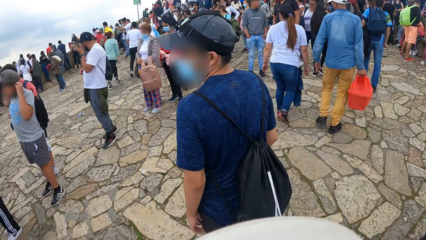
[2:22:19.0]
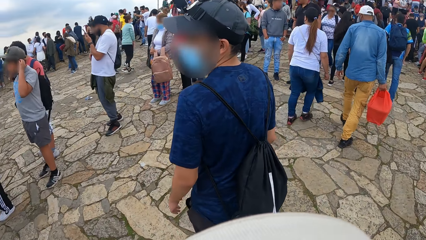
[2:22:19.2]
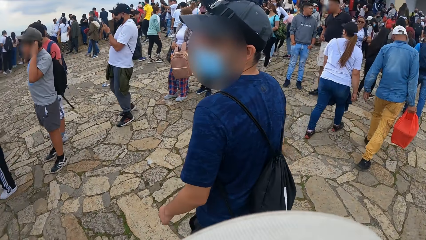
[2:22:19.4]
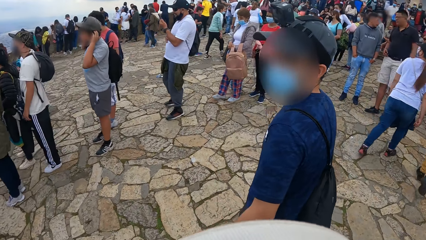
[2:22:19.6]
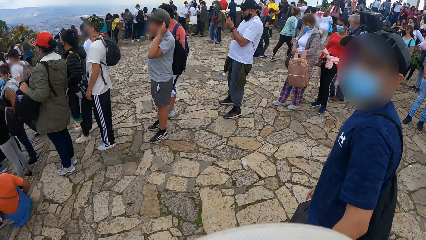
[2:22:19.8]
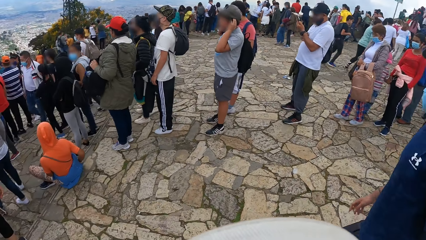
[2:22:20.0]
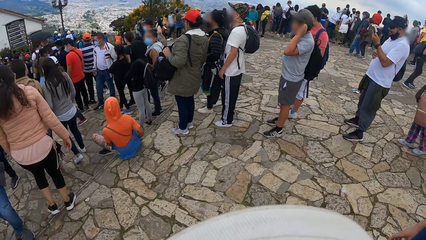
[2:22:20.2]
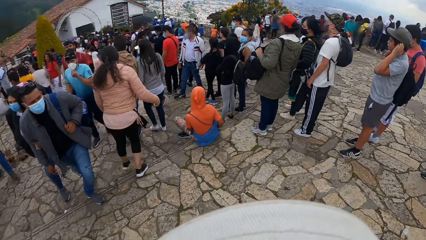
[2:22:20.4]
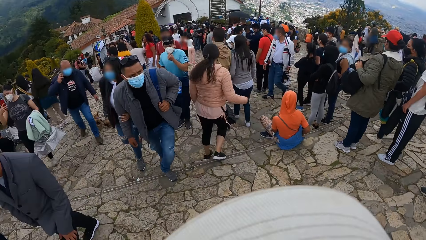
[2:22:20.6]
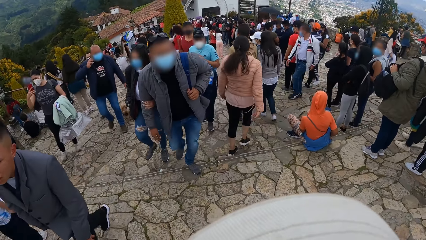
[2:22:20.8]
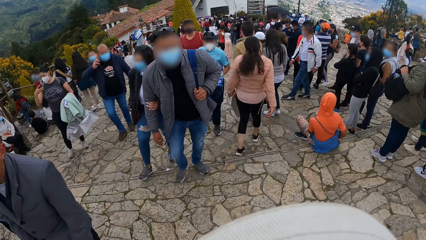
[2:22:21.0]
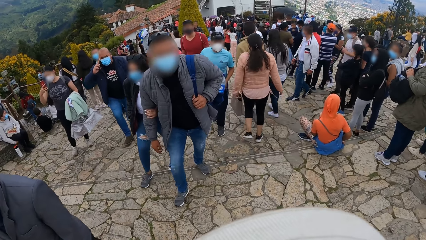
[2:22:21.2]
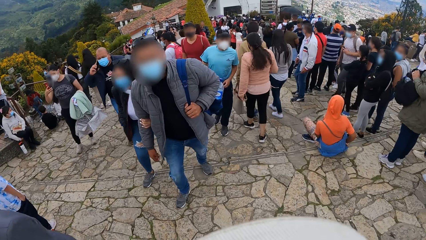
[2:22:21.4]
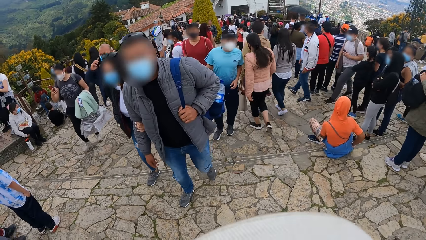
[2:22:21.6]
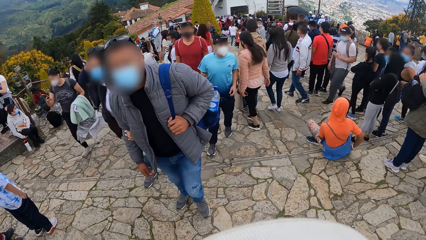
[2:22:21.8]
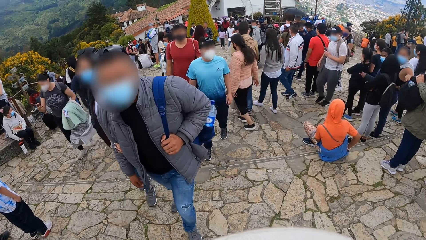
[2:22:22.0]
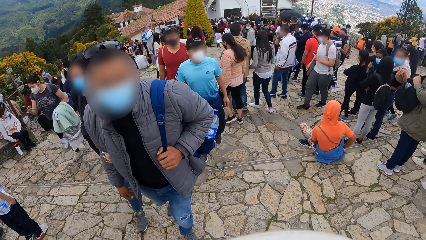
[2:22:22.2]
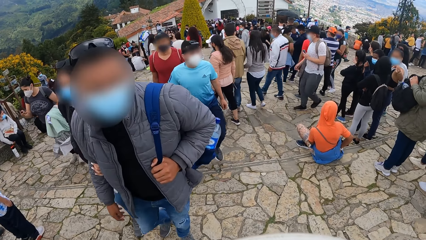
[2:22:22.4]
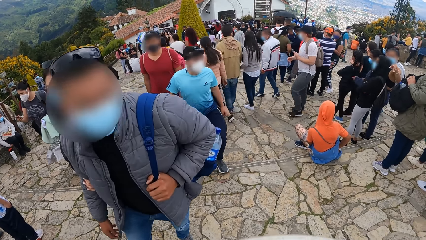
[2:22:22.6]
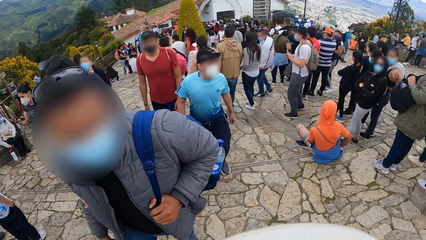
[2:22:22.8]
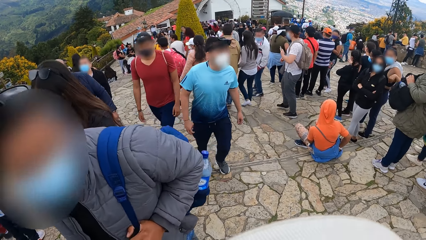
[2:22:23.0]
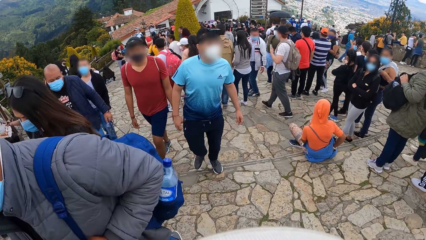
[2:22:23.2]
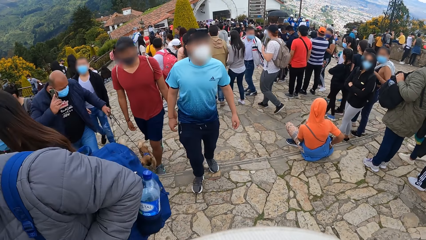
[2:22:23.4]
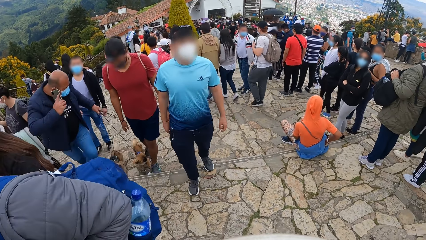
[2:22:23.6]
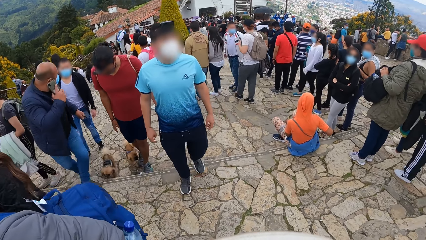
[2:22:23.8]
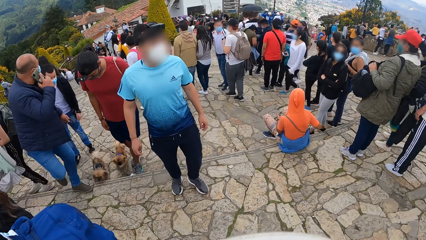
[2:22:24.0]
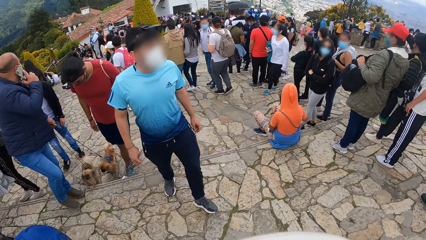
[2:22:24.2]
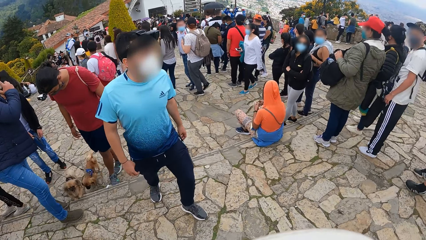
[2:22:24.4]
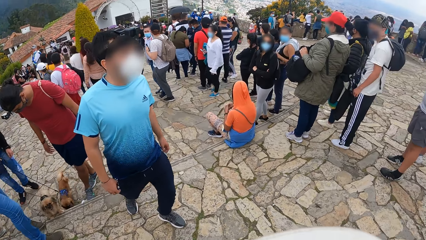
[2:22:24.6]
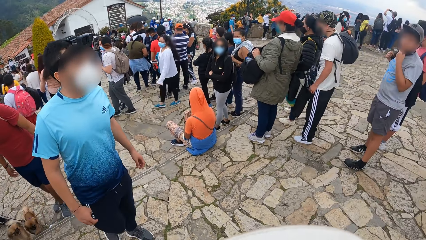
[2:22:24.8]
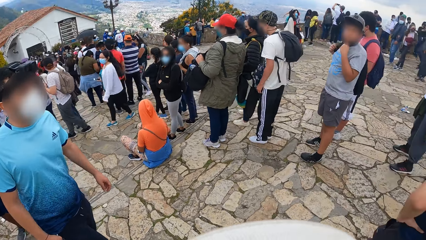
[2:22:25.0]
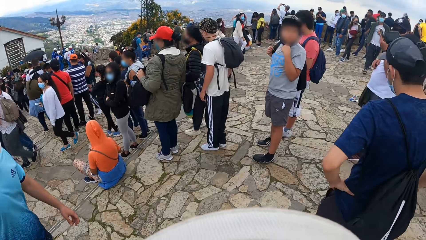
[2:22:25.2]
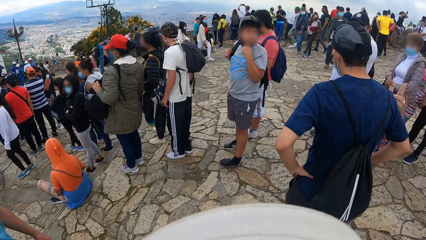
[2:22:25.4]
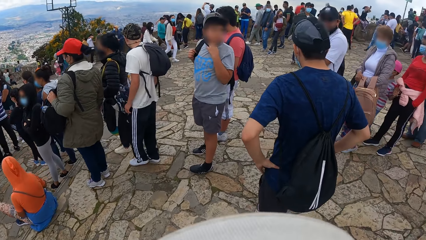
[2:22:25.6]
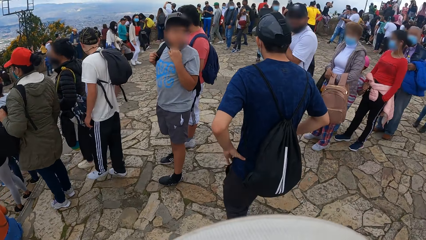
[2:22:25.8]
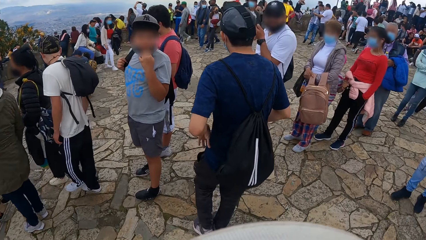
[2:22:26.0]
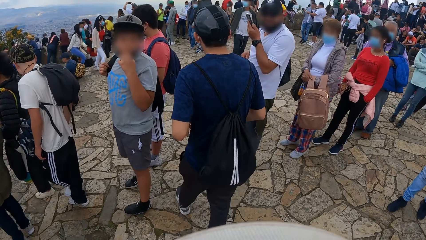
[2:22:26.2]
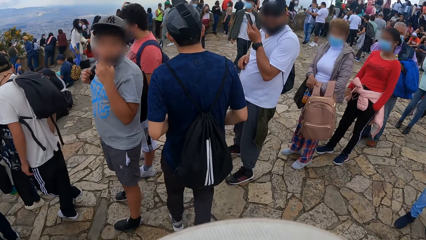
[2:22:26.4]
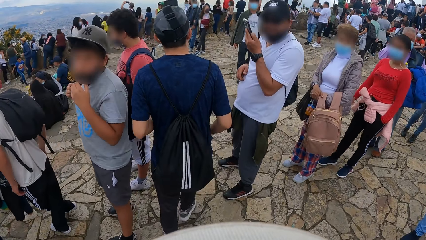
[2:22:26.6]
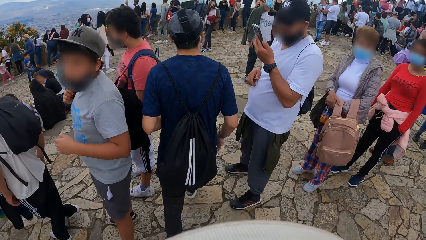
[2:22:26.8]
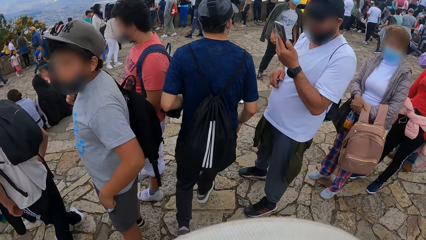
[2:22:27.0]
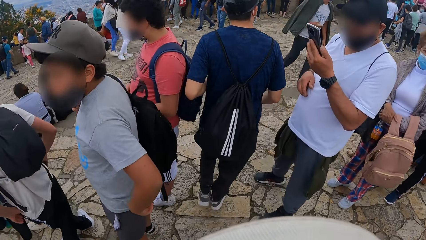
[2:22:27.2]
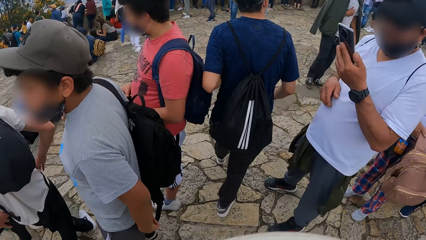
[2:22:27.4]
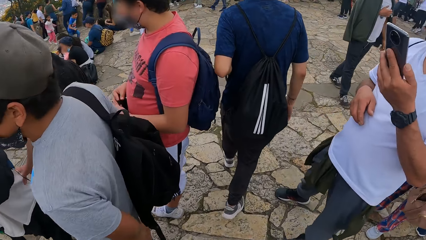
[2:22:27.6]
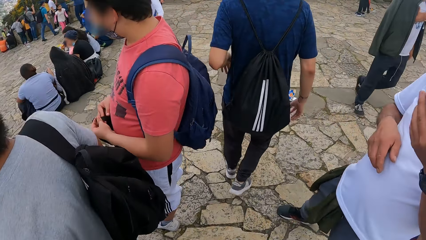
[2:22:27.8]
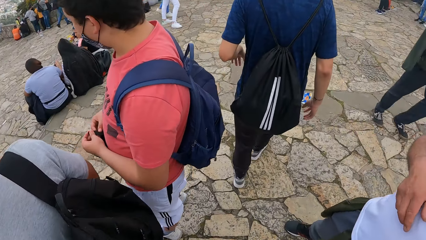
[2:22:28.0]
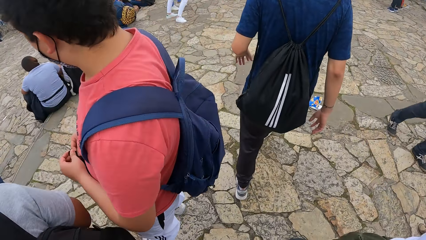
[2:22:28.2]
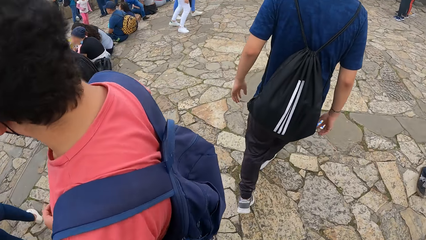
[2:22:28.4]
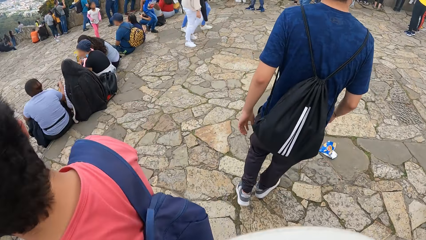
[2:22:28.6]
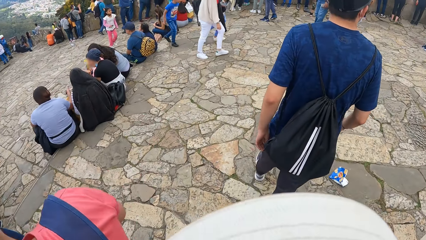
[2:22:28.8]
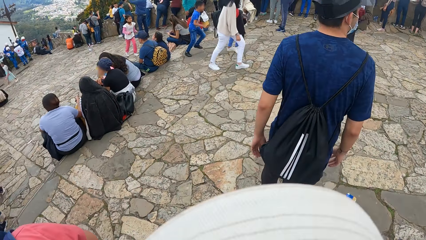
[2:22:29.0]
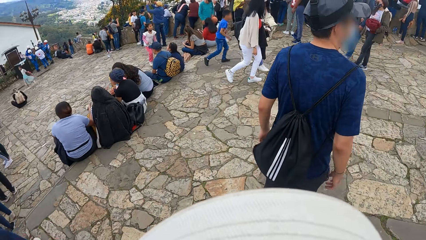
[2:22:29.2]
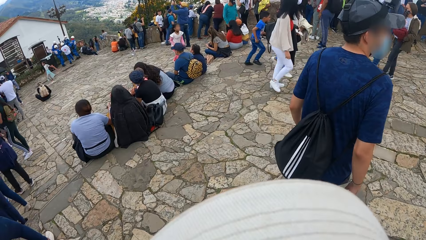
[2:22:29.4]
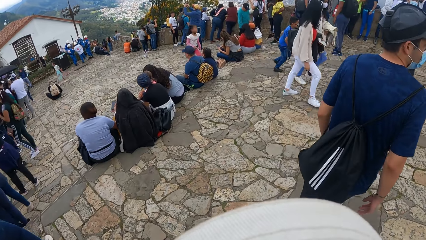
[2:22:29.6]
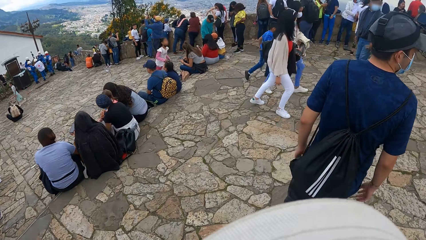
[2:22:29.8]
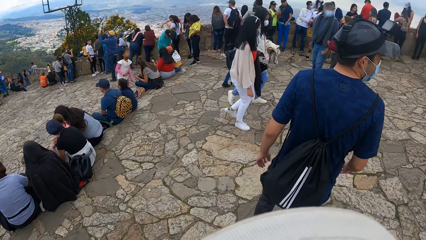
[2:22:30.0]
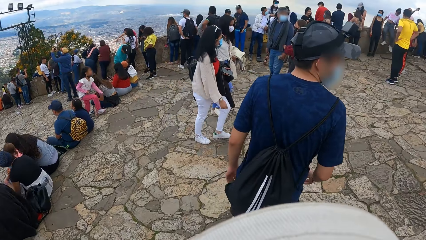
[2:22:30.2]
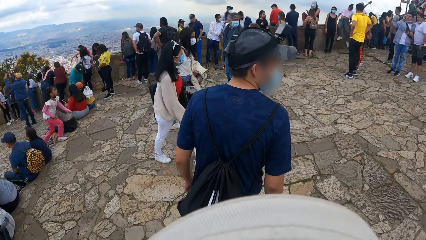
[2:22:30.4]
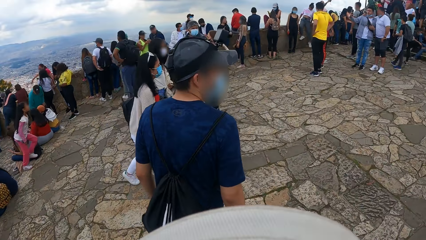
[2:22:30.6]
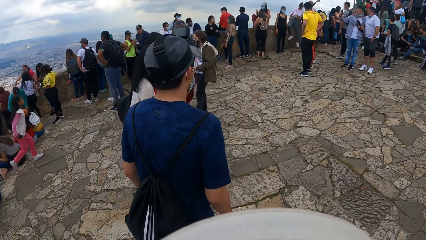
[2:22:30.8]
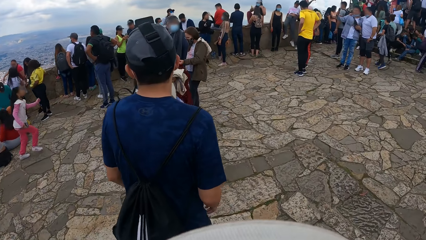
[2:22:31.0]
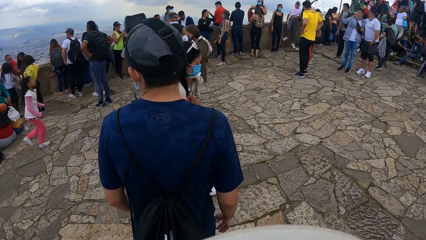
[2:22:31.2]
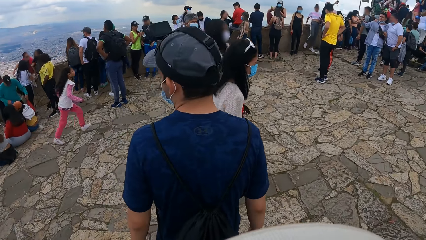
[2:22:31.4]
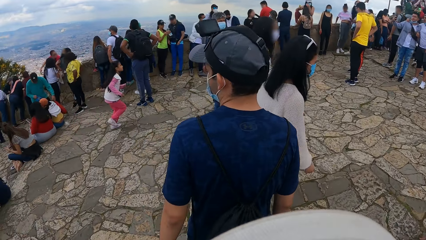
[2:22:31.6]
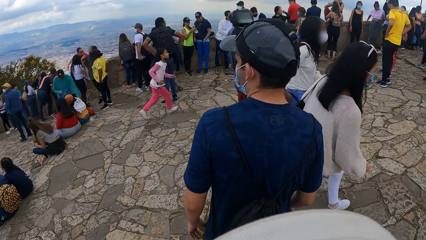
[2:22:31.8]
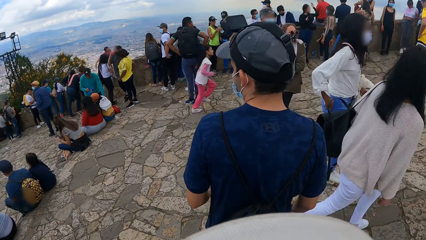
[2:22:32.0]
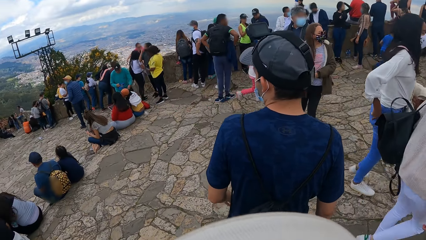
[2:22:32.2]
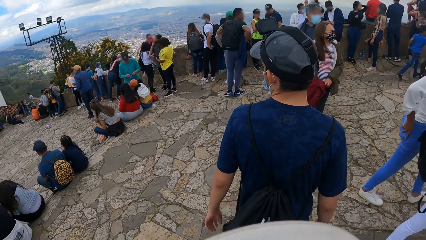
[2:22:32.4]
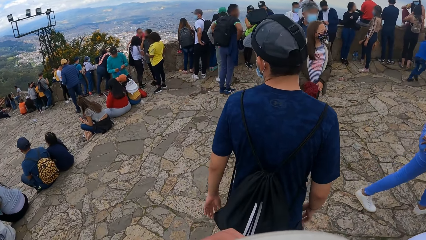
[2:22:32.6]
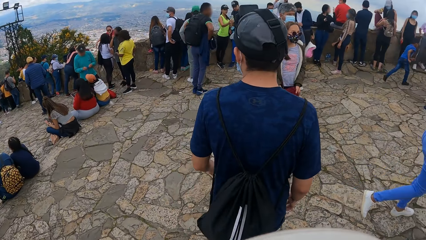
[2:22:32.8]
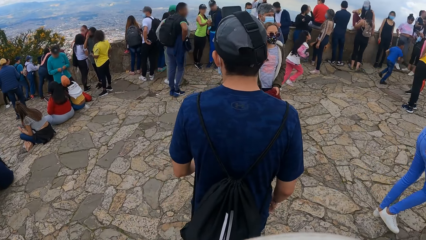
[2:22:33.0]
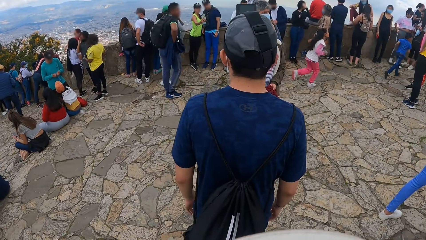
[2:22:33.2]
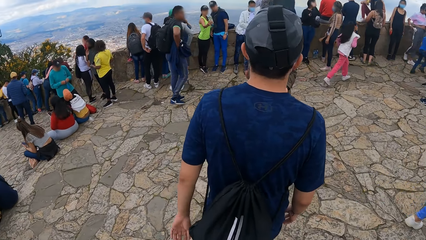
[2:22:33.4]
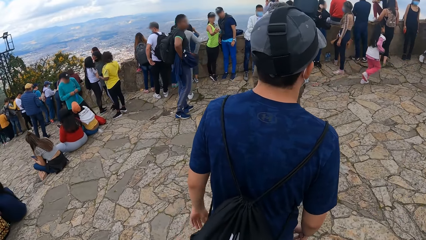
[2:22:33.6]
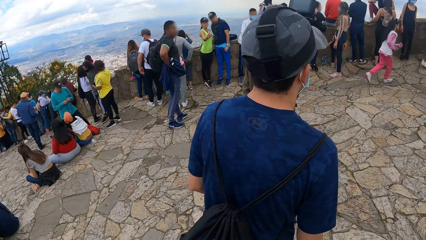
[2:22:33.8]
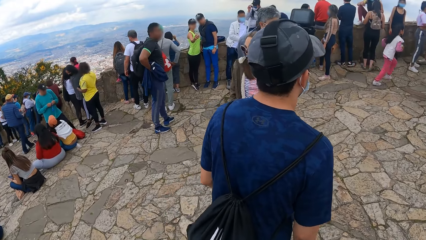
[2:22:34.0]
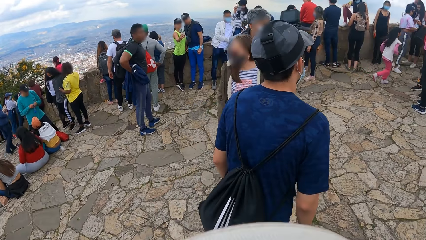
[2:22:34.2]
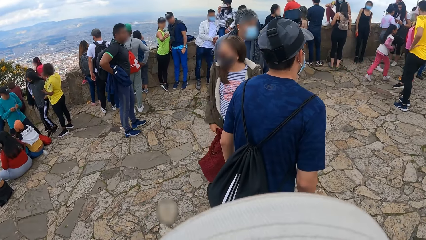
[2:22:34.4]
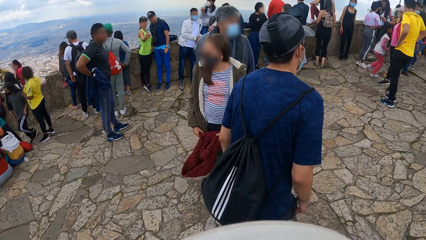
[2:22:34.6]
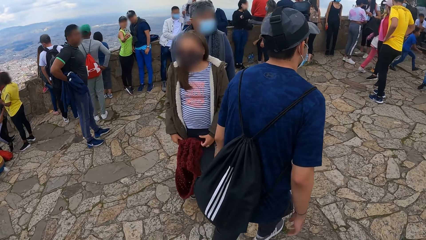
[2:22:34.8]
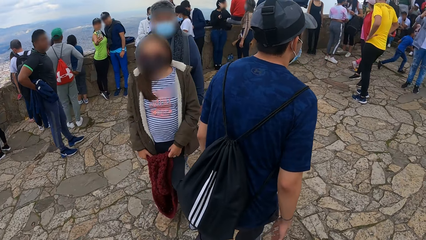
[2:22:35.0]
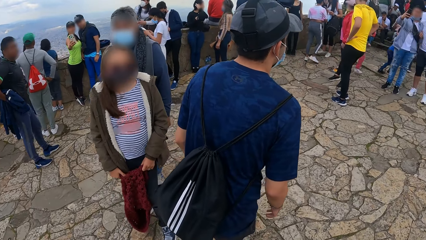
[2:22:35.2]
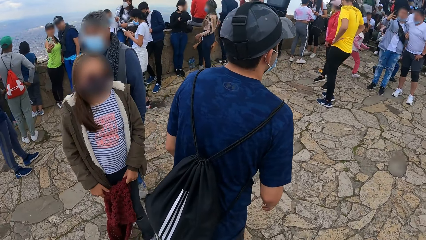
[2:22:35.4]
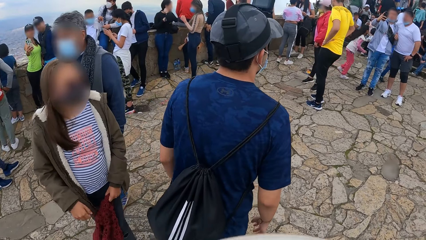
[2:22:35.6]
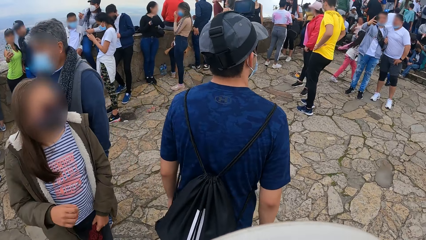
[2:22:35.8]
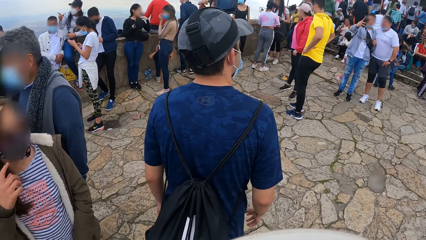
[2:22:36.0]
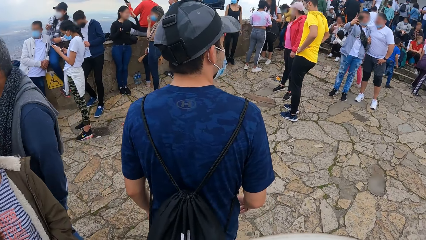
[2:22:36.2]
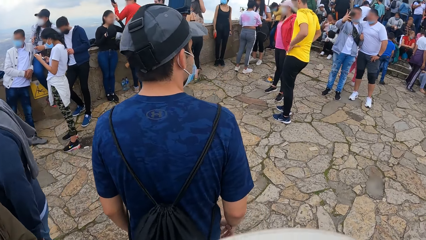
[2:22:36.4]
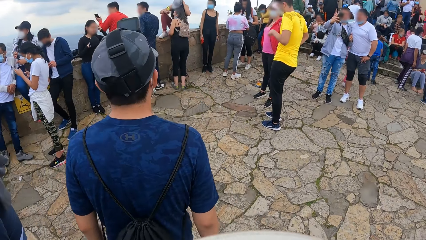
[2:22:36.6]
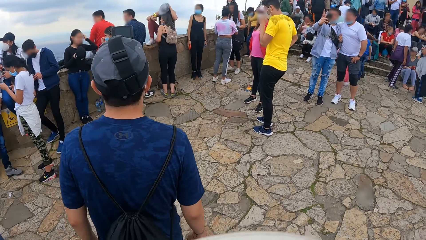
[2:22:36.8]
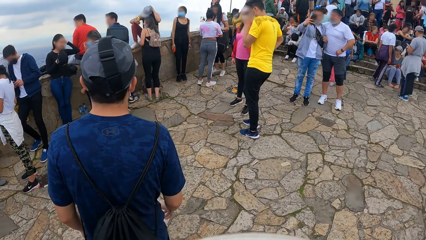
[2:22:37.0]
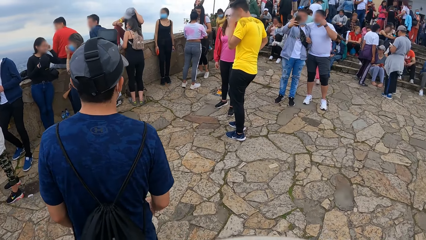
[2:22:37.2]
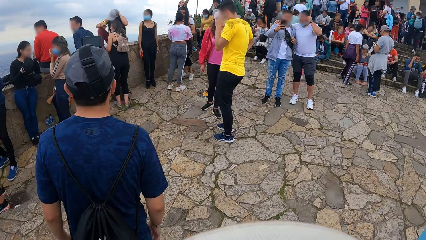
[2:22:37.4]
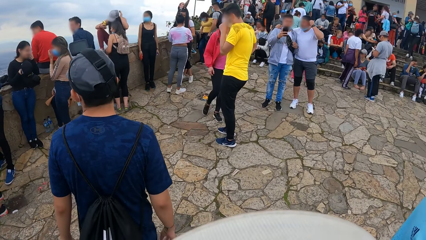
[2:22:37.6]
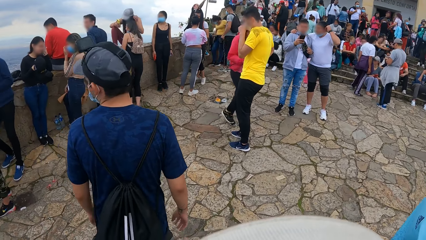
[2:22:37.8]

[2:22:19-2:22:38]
The camera wearer looks around. A man walks on the pavement. The camera wearer walks on the pavement.
